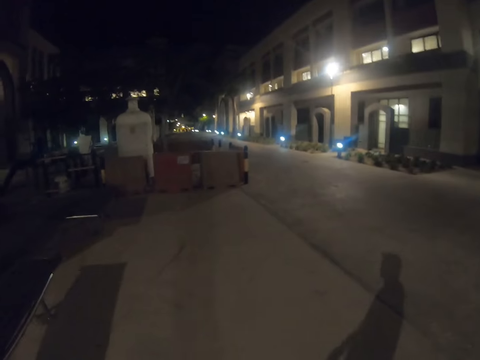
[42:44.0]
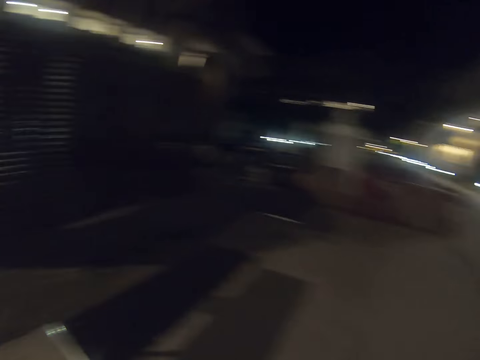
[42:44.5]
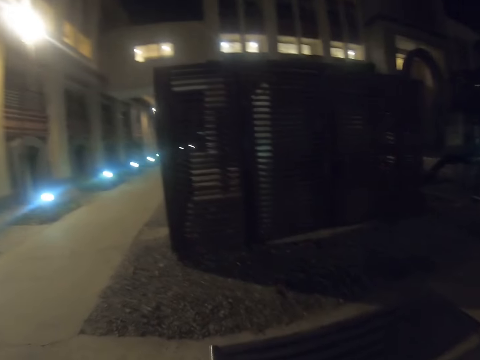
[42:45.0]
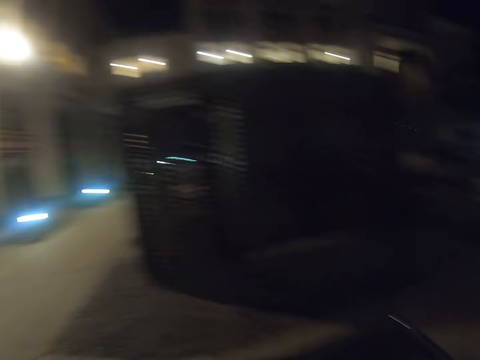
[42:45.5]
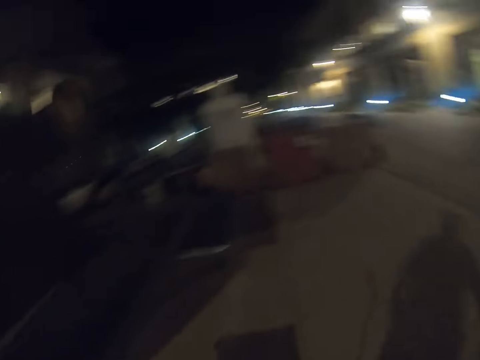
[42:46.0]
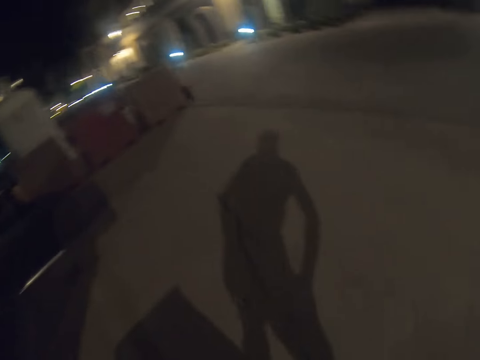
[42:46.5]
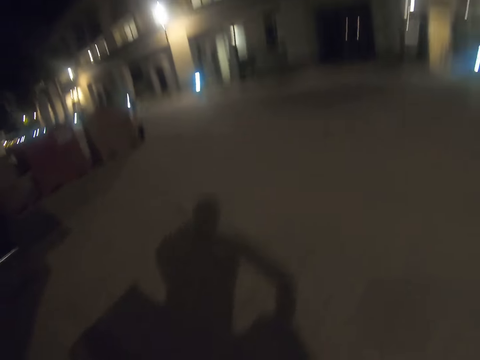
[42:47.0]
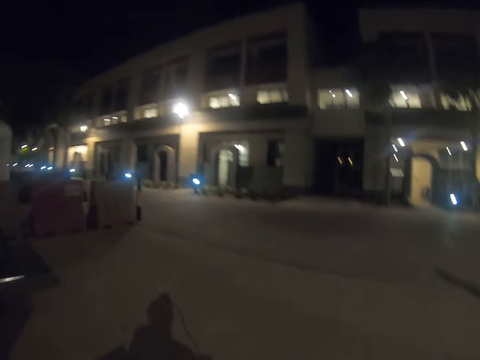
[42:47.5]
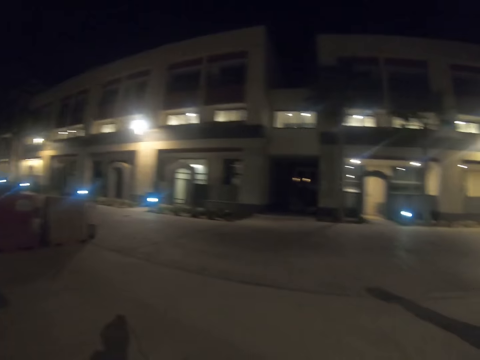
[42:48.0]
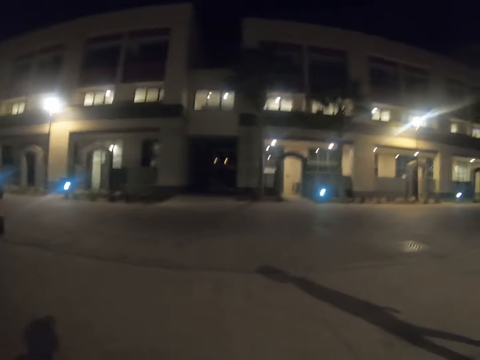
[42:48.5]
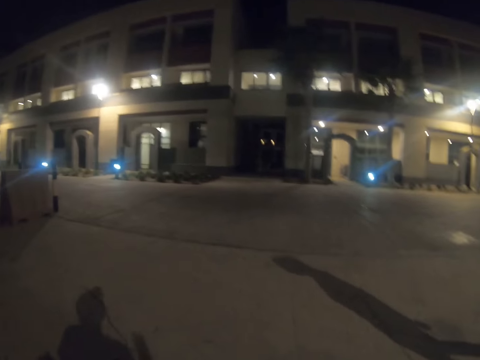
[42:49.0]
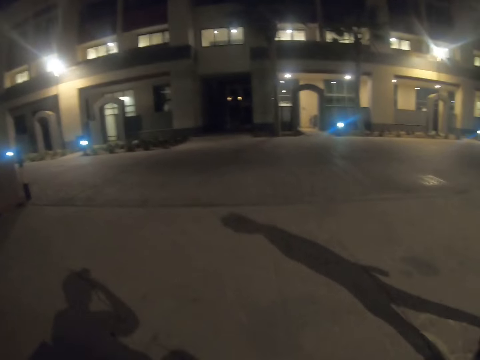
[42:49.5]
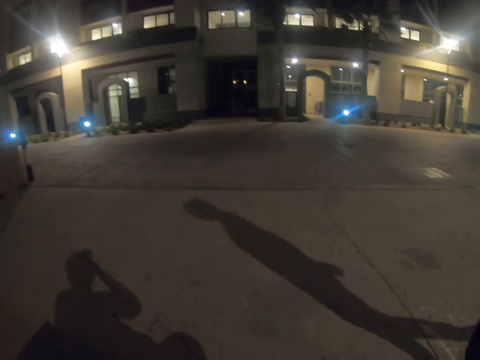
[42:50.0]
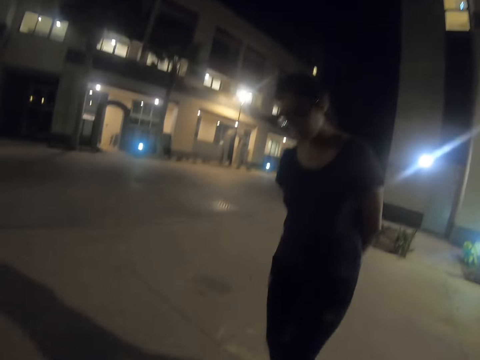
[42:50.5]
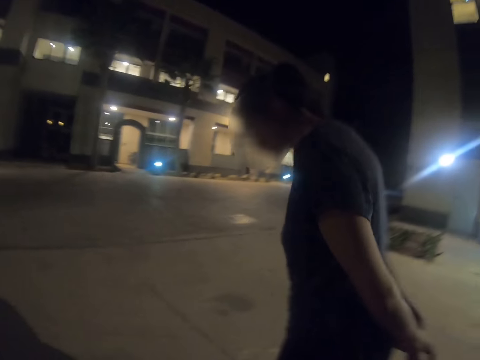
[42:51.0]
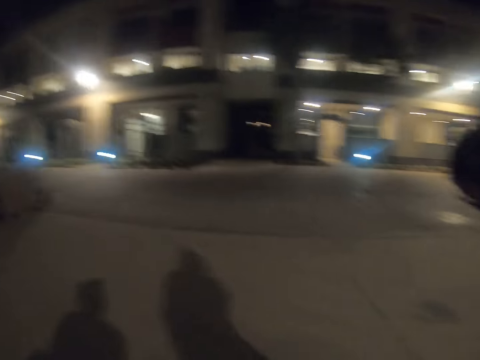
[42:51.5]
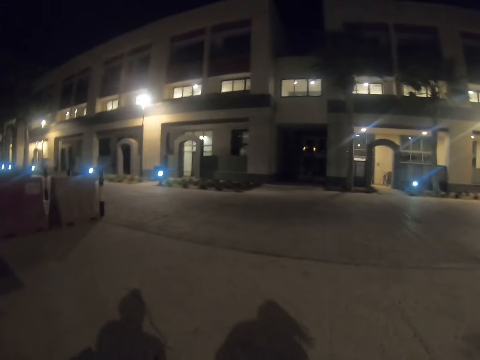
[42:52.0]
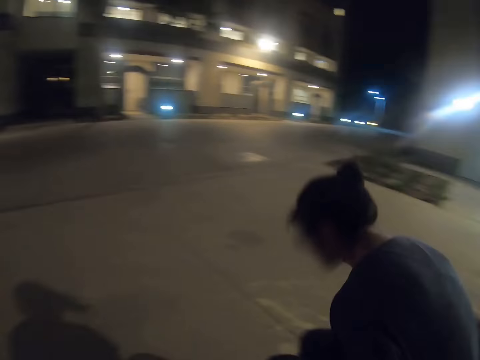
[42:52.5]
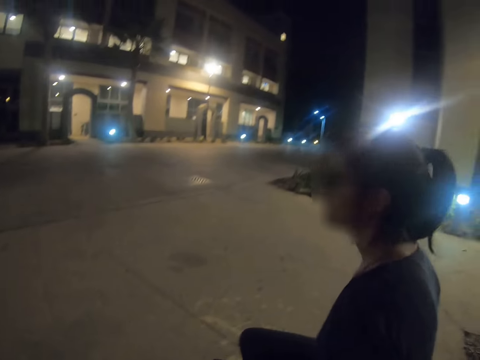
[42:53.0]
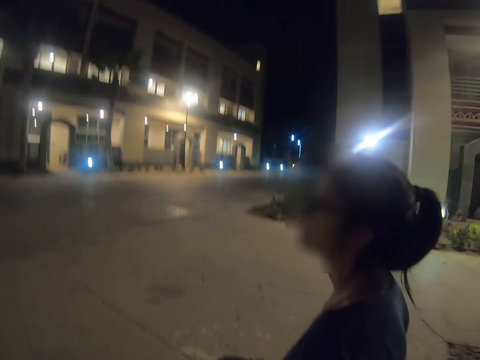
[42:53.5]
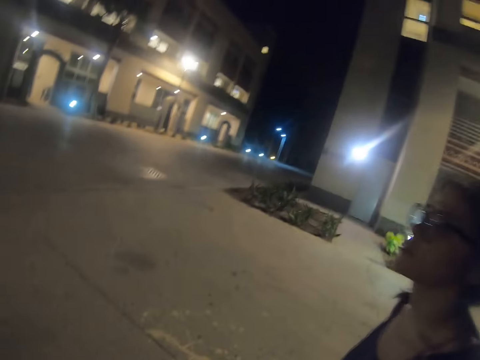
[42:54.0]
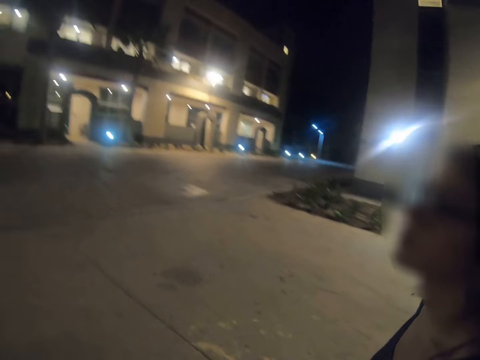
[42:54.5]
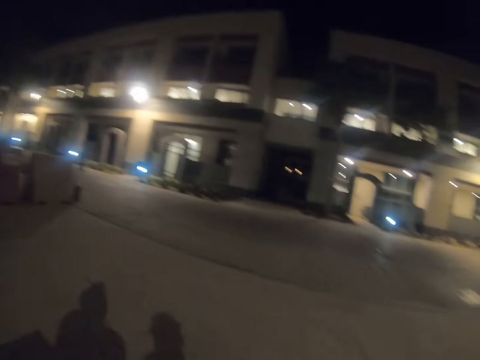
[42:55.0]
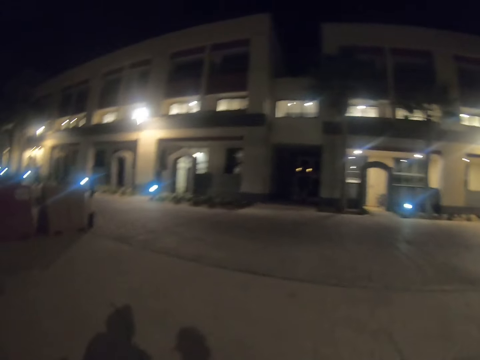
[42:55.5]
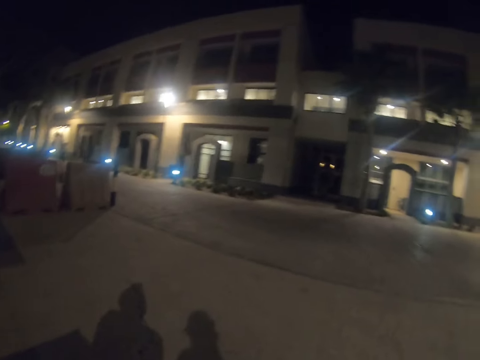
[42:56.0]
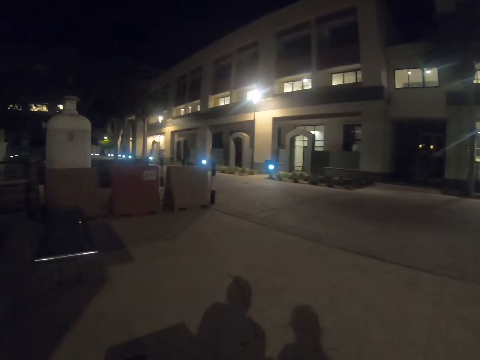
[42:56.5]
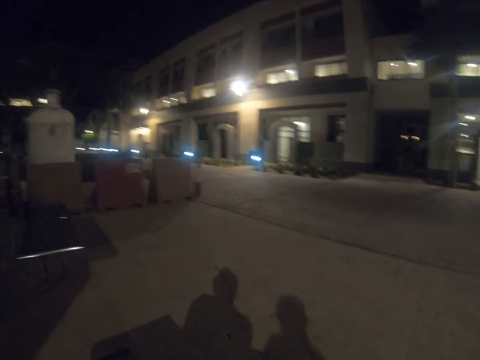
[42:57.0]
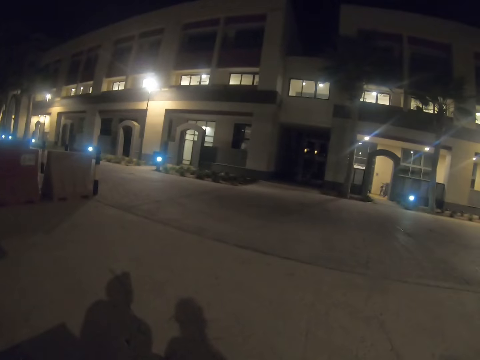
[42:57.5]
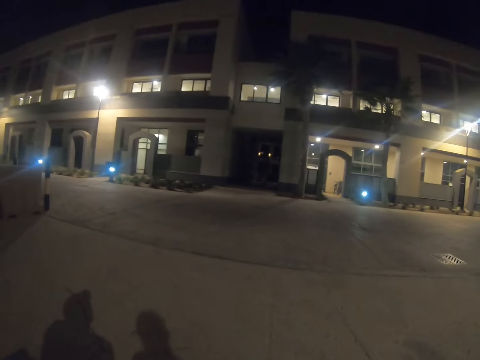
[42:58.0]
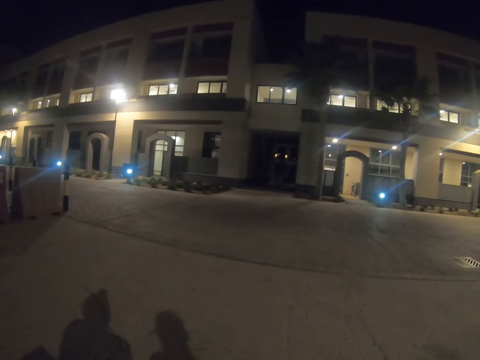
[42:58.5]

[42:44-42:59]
The camera wearer sits on a street bench. A pedestrian stops on the street. The camera wearer looks around the street. The pedestrian sits on the bench along the street. The camera wearer sits on the bench along the street.

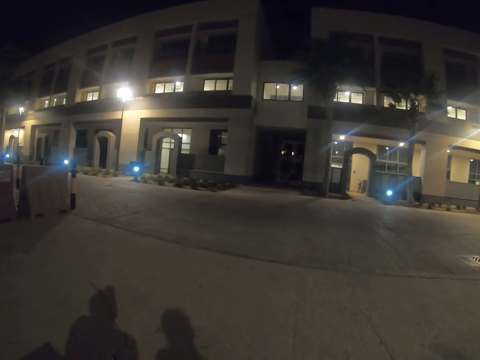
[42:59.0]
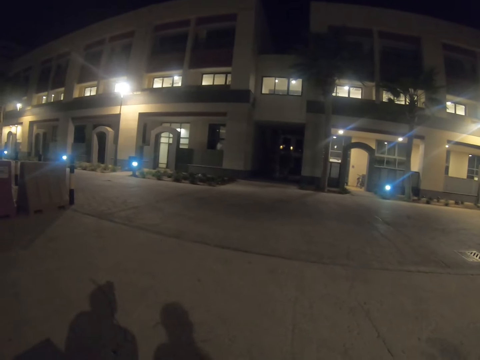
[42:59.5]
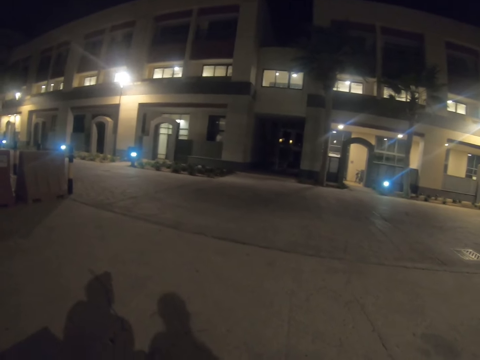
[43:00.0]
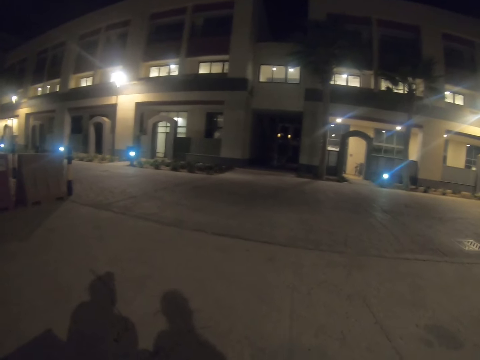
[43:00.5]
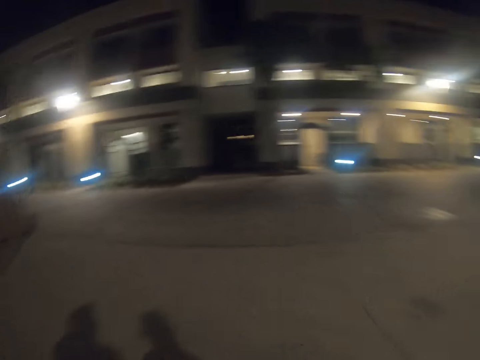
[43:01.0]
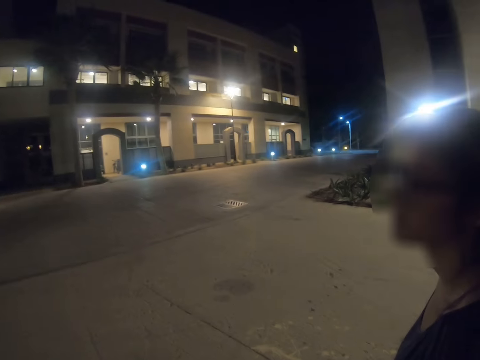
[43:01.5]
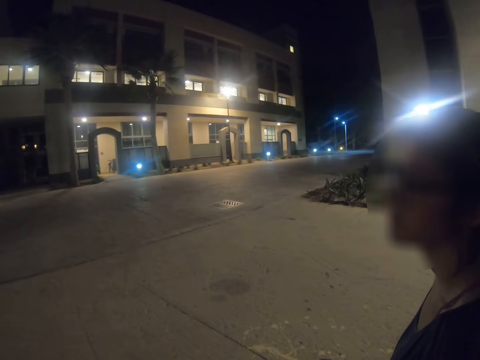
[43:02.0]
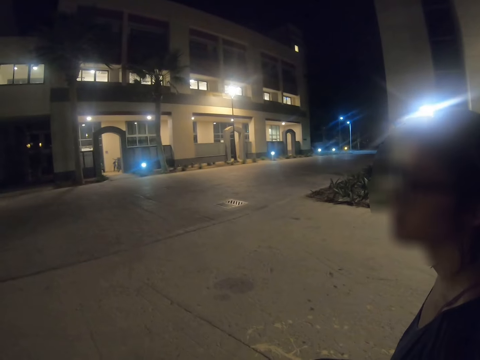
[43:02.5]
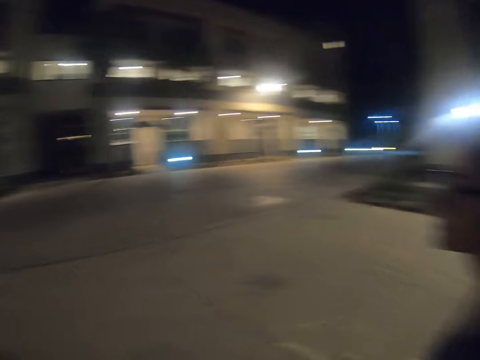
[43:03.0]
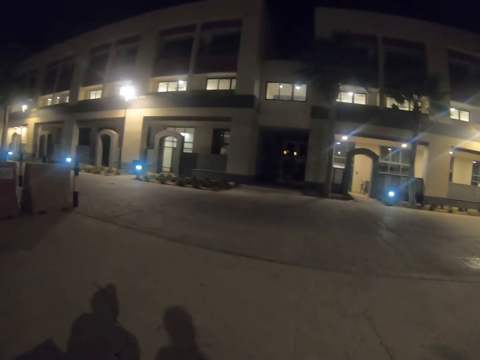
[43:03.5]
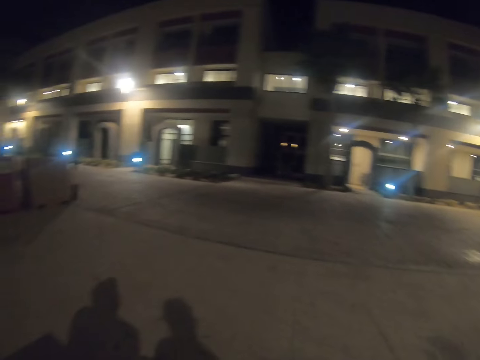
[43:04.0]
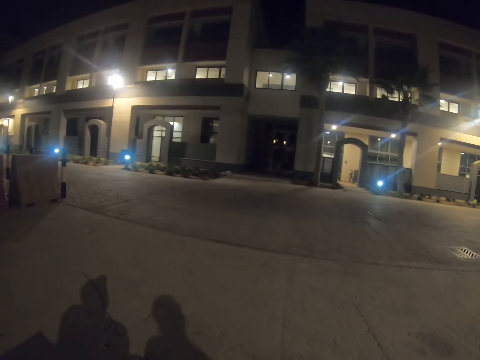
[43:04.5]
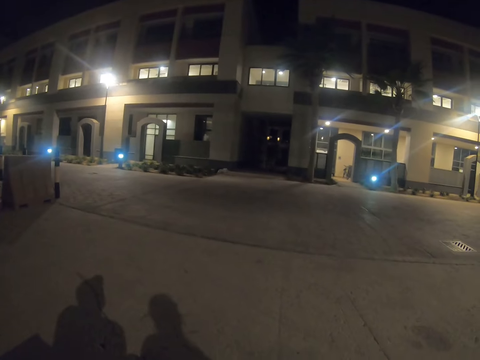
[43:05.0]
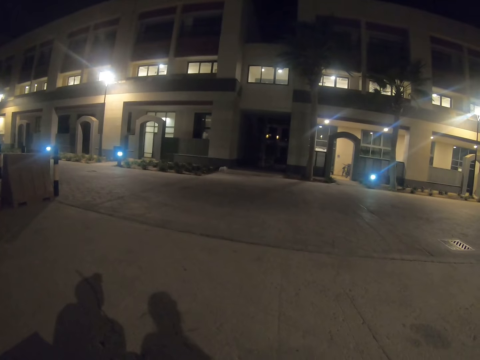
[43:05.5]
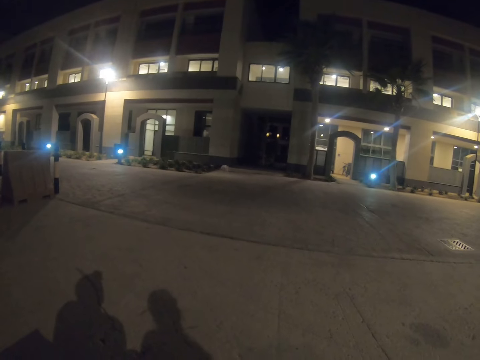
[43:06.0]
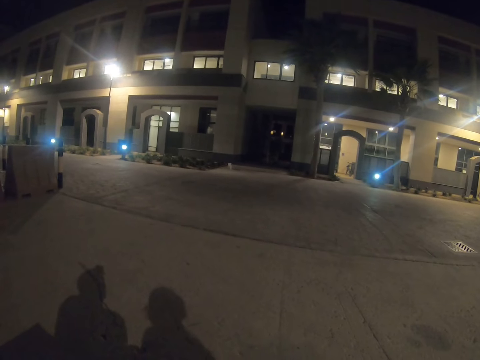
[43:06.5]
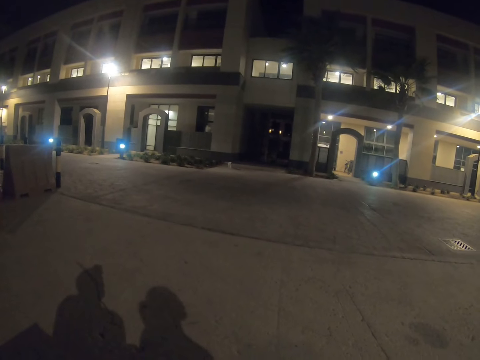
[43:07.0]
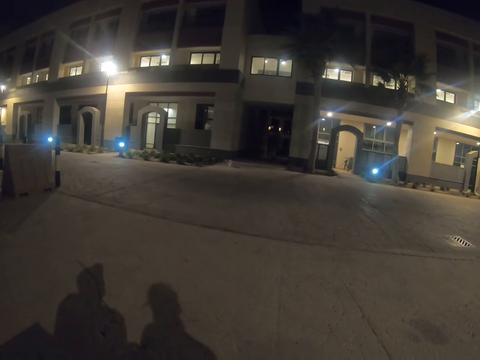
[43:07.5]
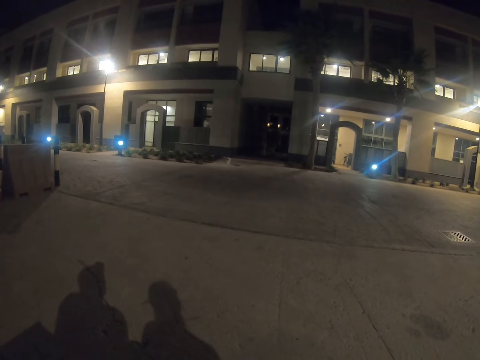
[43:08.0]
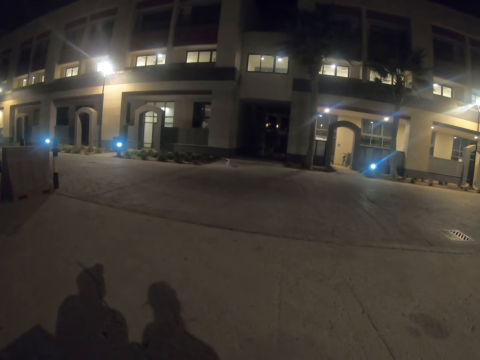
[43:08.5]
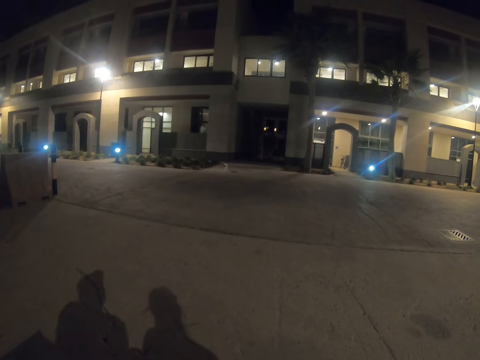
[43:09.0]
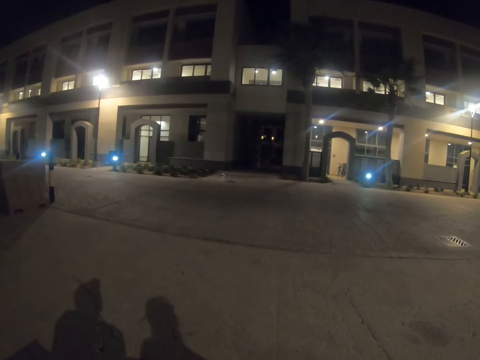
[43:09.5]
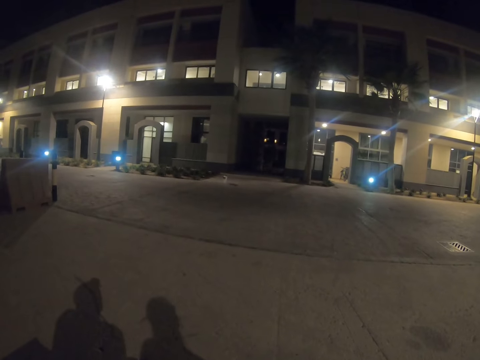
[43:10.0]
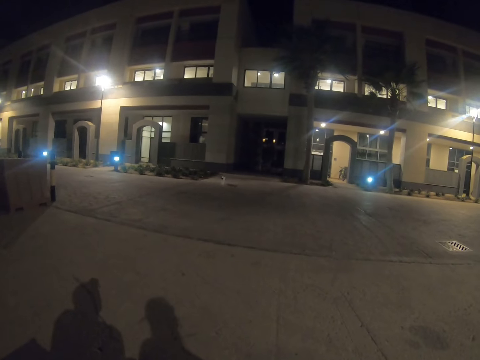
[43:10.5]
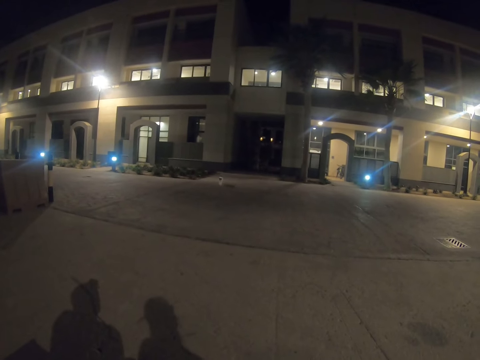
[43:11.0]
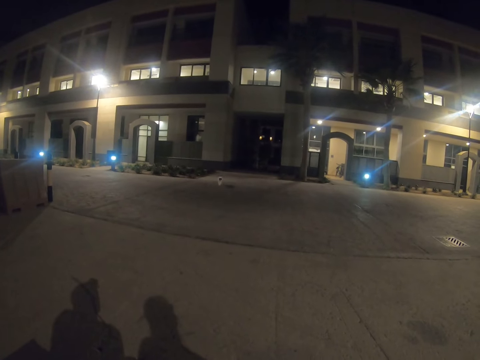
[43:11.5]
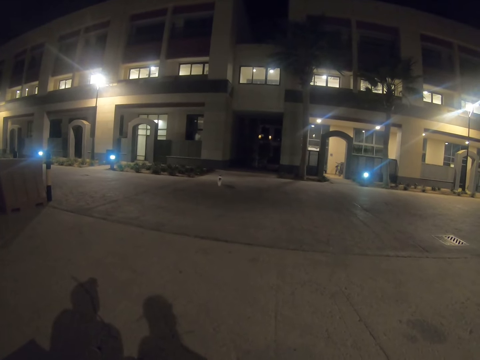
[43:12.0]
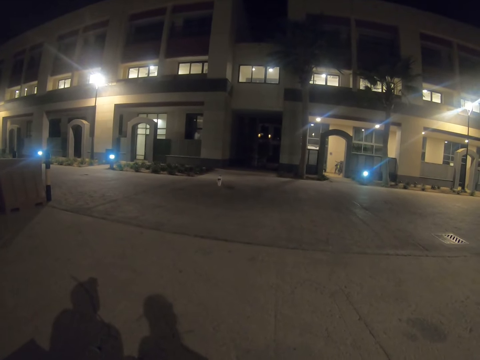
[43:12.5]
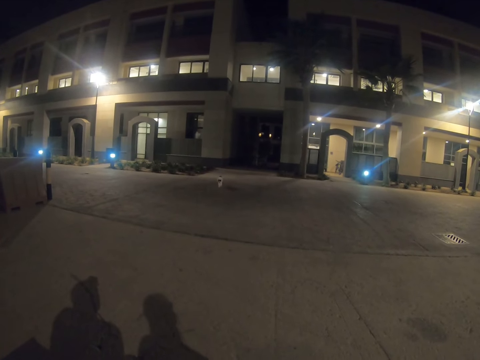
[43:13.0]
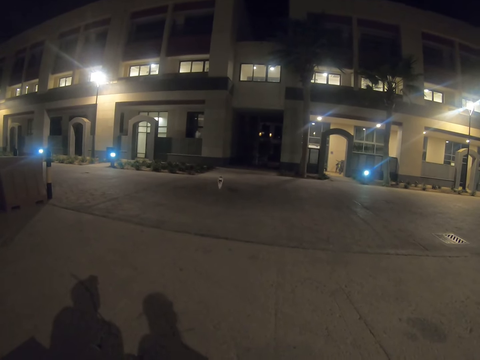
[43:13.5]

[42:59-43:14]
A pedestrian sits on a bench along the street. The camera wearer sits on the bench along the street. They look at the cat.
